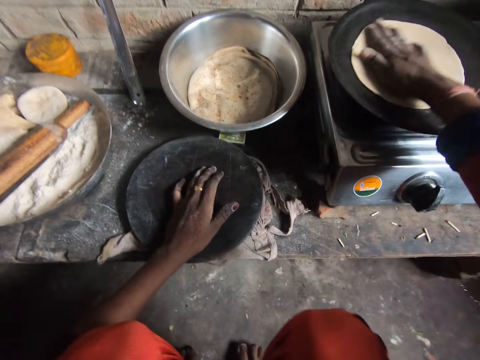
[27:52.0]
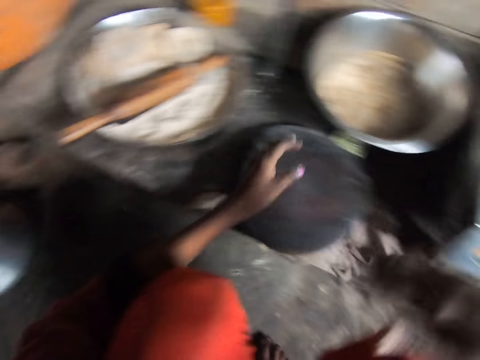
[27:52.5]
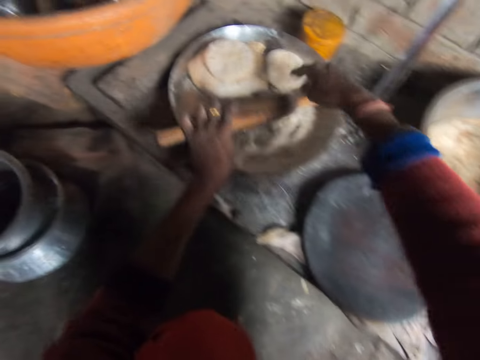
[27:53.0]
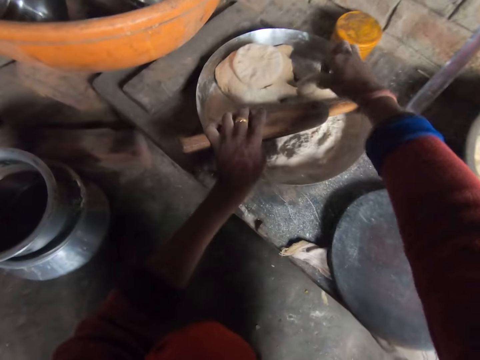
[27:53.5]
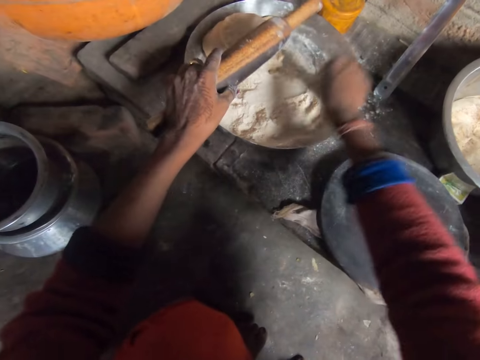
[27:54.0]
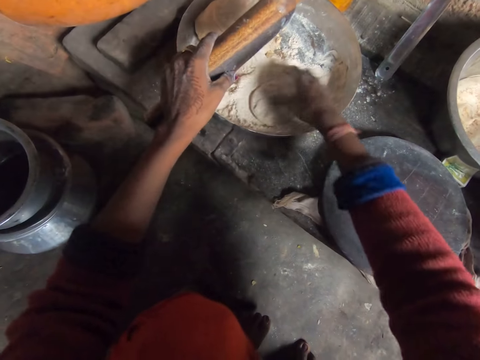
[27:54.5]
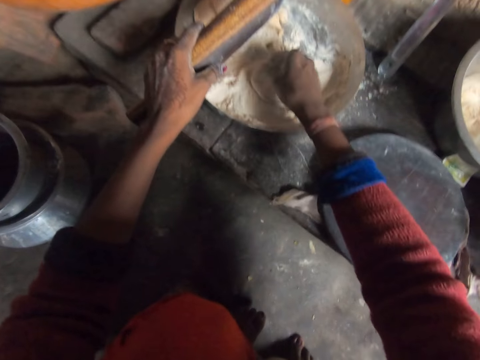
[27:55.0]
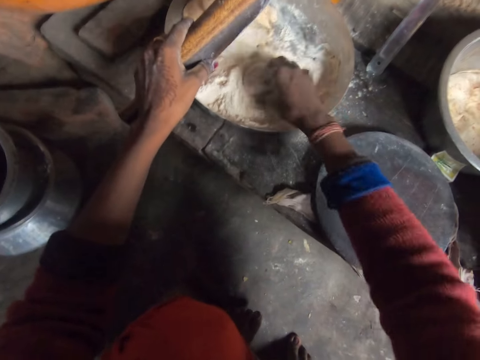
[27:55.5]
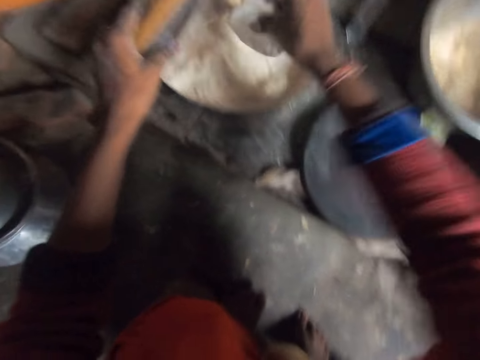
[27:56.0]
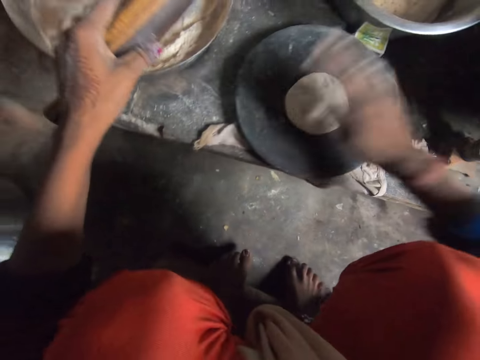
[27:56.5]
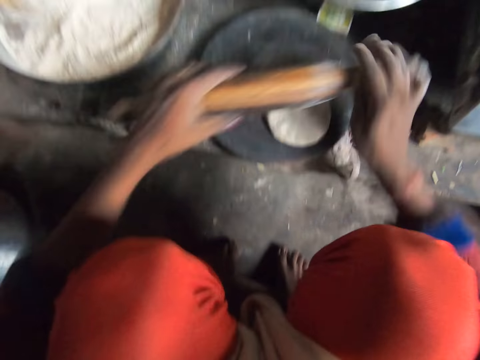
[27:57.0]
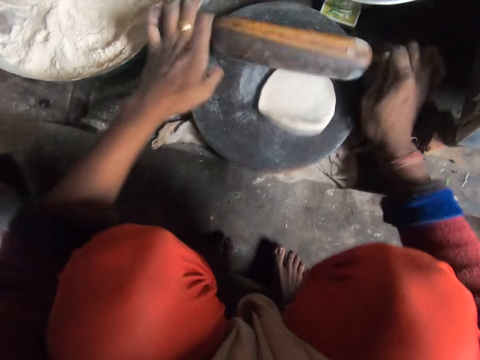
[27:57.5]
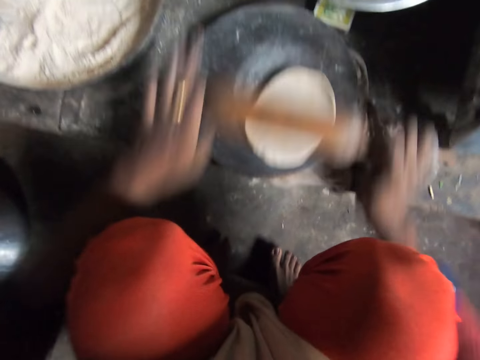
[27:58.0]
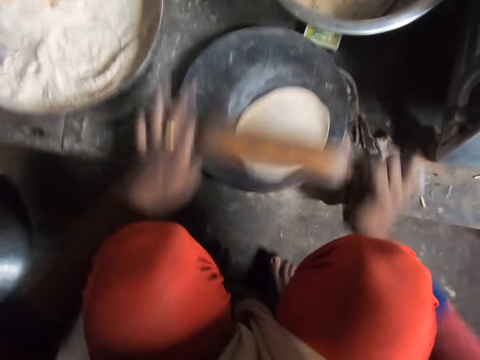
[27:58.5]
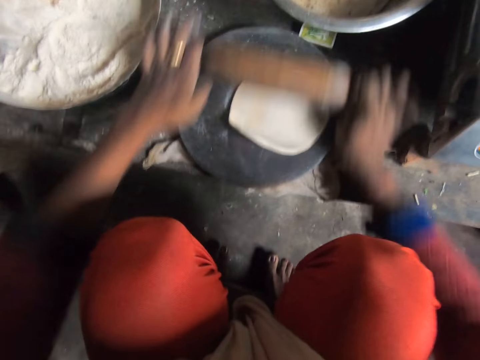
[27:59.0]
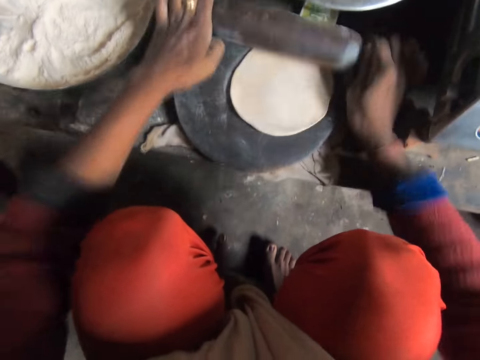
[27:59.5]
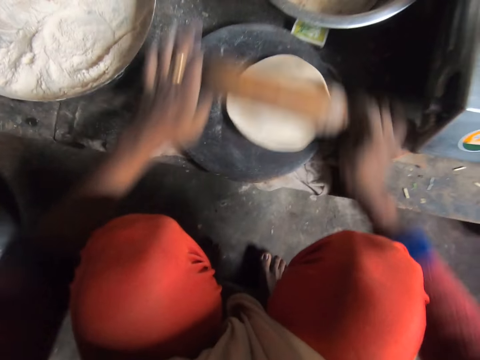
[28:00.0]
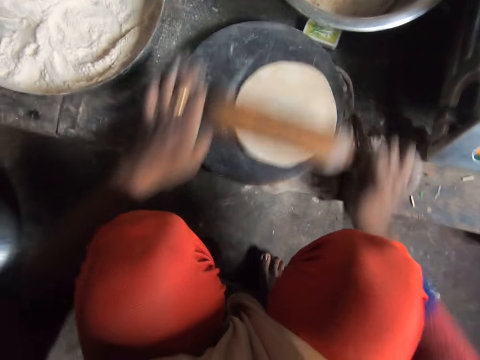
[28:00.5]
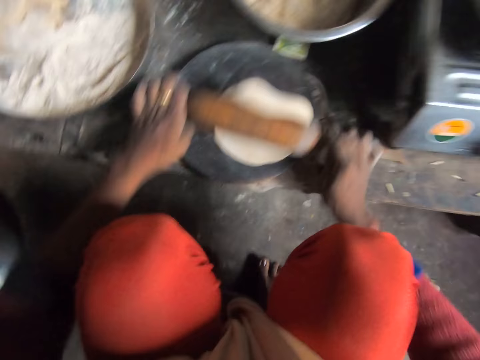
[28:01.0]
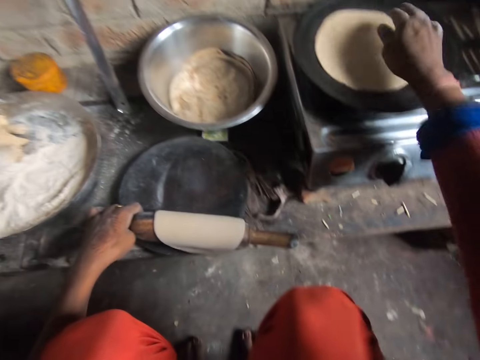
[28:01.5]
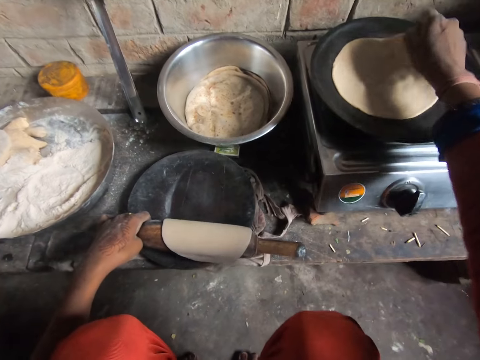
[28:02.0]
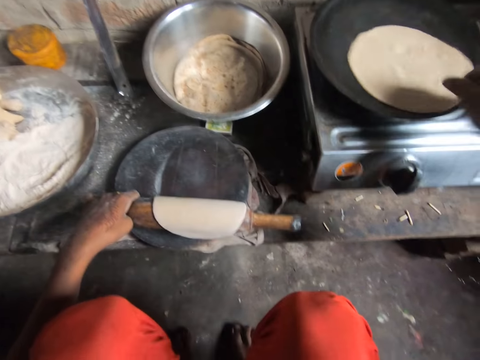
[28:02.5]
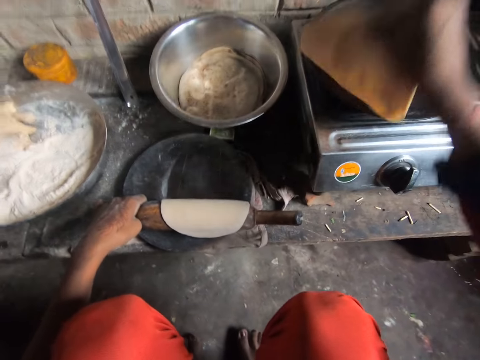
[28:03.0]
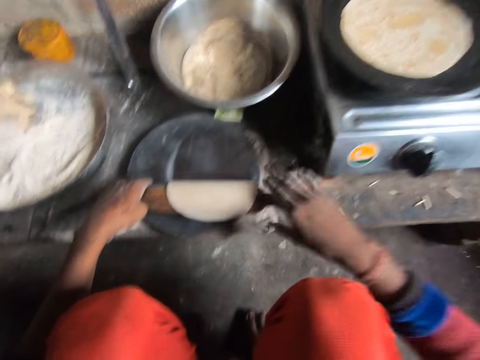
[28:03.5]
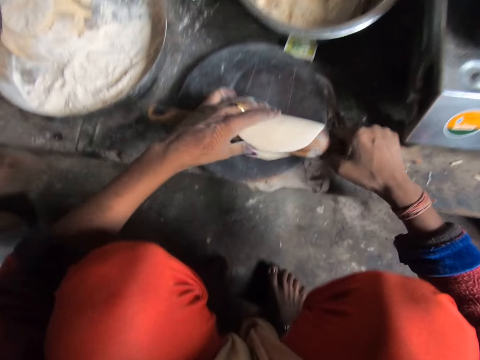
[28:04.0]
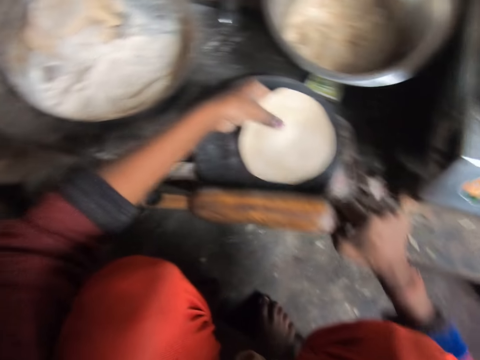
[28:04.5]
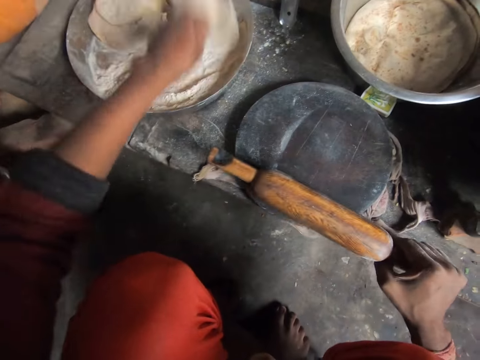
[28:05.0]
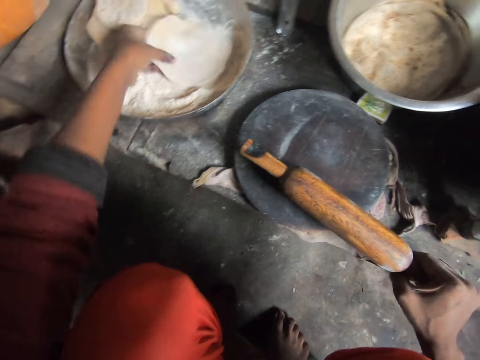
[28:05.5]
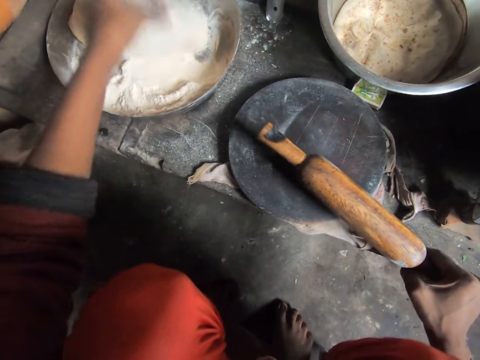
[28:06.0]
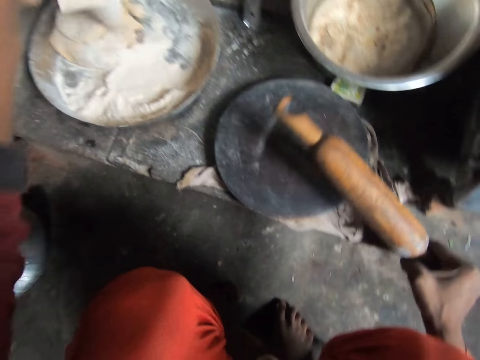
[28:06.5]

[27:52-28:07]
The camera wearer drops the dough on the pan. They hold the rolling pin. They pick dough from the tray. They pick up the rolling pin from the tray. They put flour on the dough. They drop the dough on the wood. They rub the dough on the wood. They flatten the dough with the rolling pin. They turn the flat bread on the flat pan. They pick dough from the wood. They put flour on the dough.

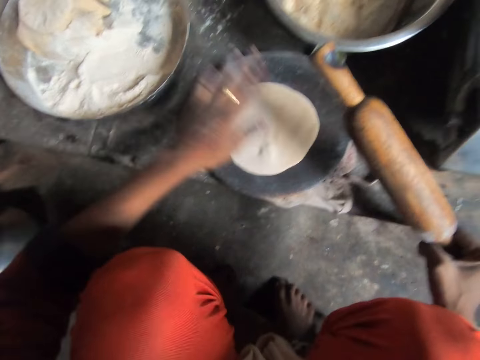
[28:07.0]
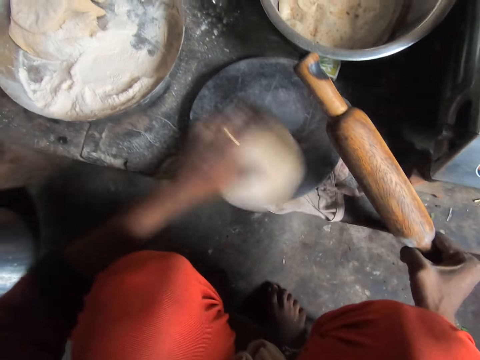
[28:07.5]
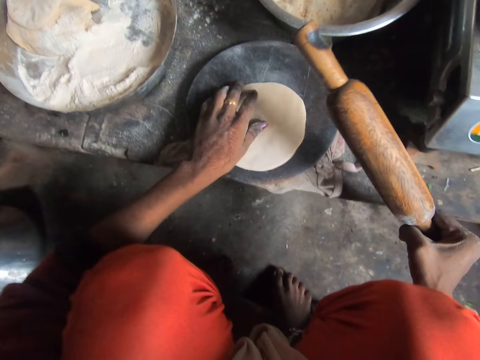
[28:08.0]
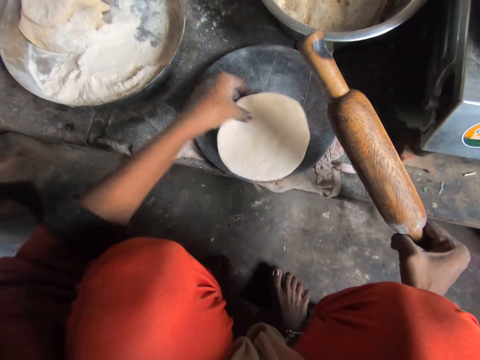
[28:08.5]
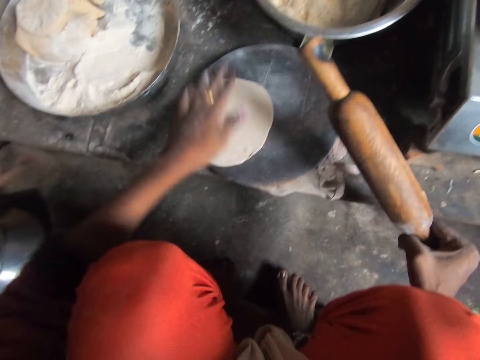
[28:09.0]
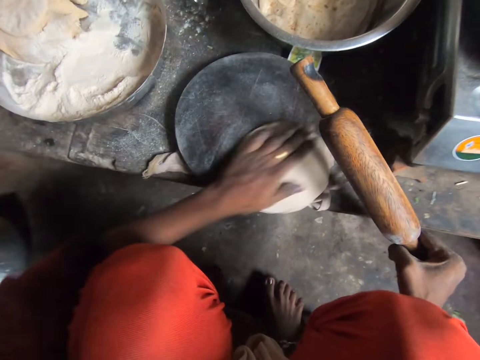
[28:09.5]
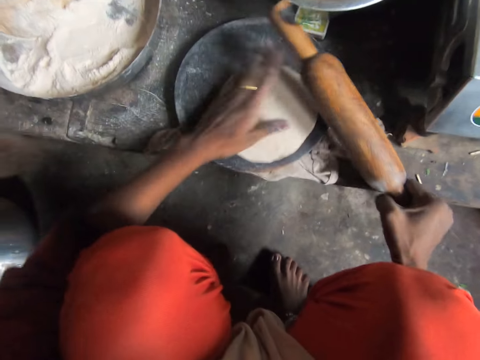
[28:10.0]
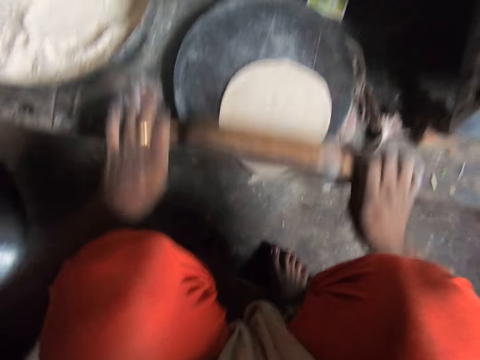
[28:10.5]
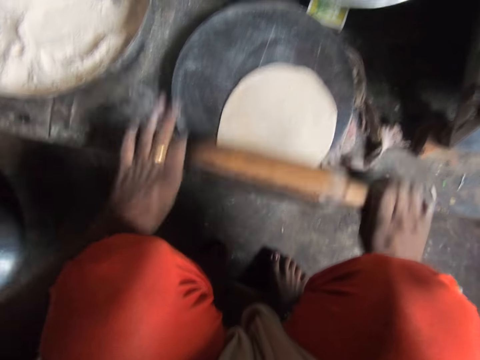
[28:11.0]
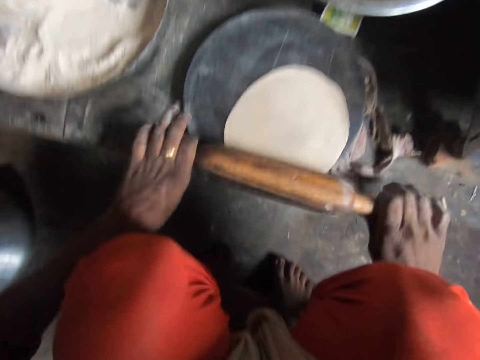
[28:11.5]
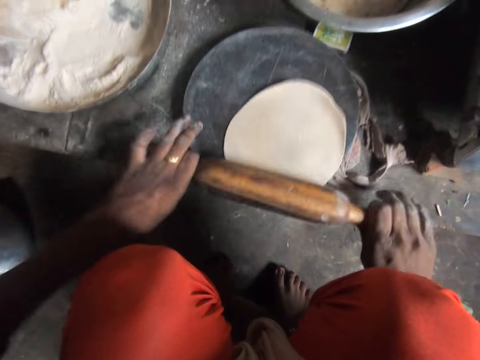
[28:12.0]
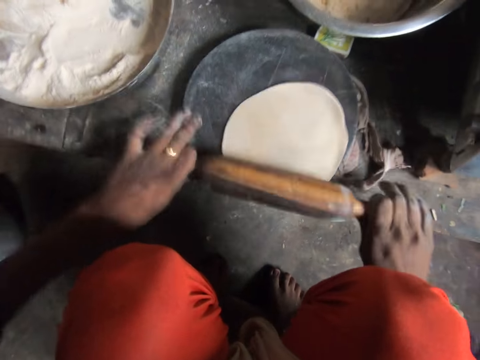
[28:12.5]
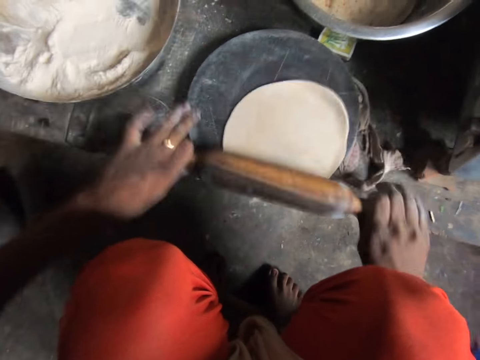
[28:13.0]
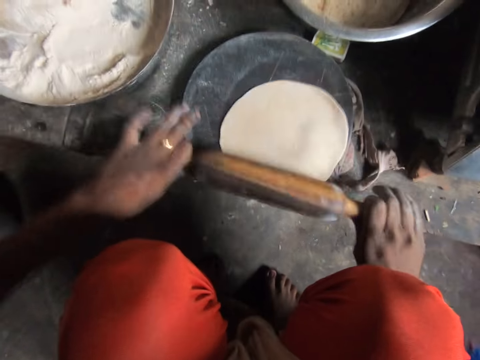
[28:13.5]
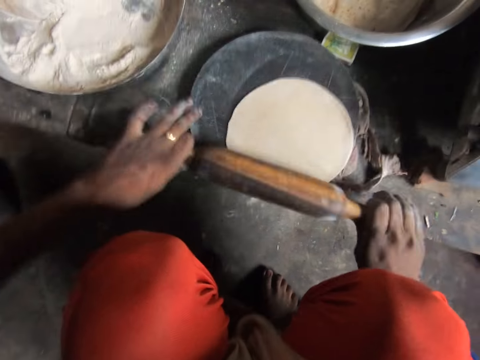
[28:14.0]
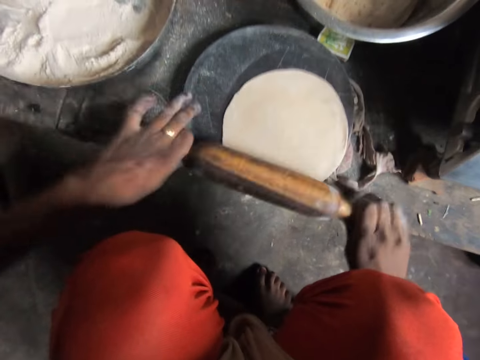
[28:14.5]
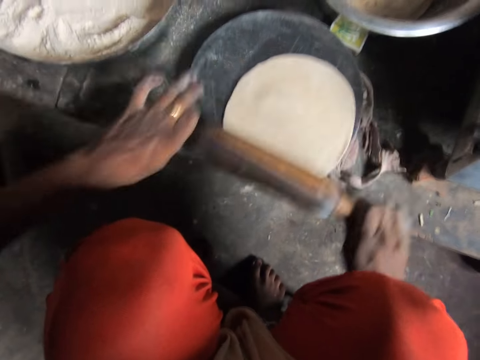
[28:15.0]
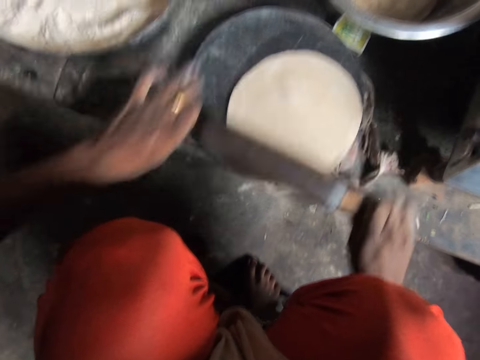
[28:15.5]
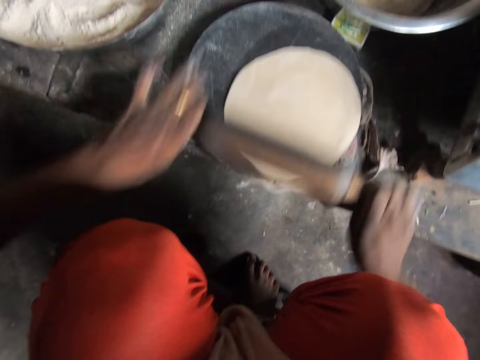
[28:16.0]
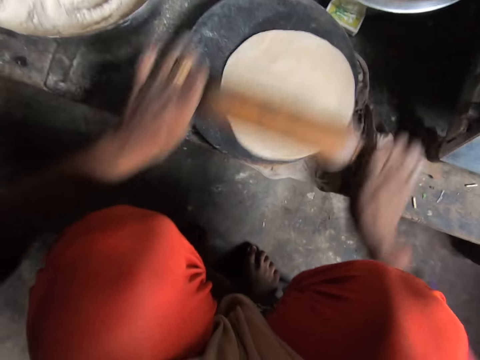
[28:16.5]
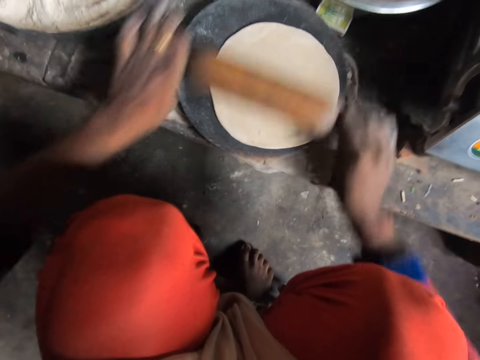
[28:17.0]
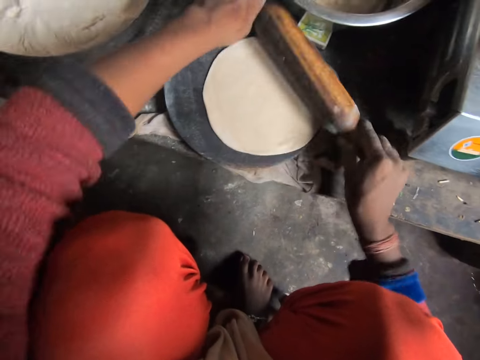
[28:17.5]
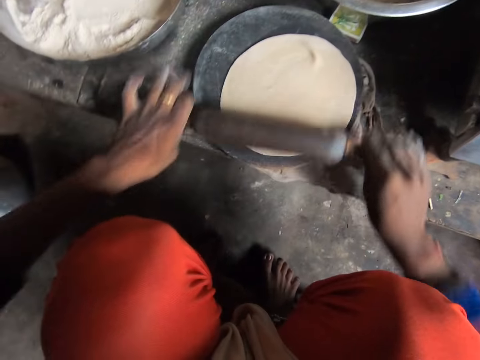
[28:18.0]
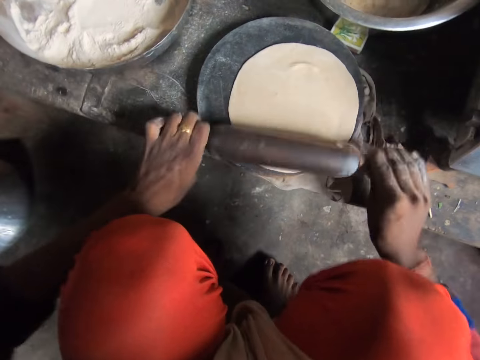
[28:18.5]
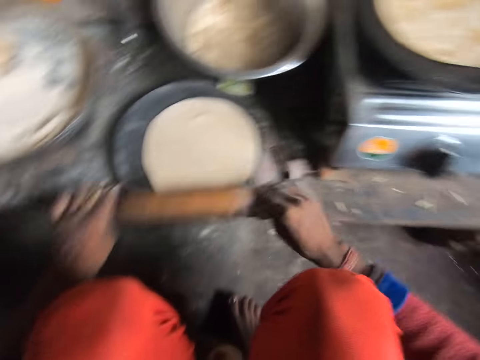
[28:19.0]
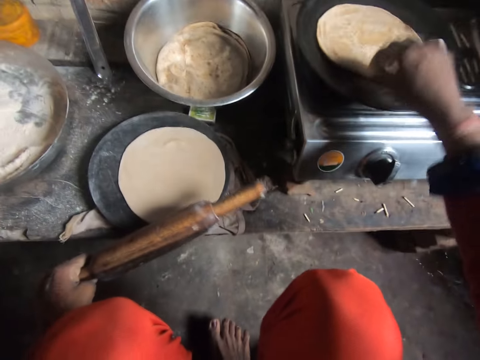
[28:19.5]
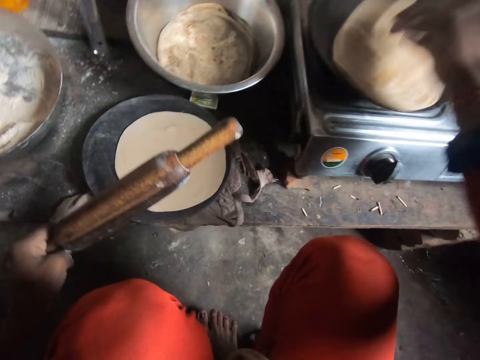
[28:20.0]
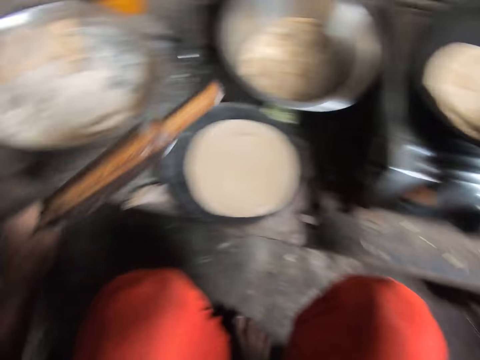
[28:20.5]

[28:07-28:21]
The camera wearer drops the dough on the wood. They rub the dough on the wood. They spin the rolled dough. They flip the dough on the wood. They rub the dough on the wood. They spin the rolled dough. They flatten the dough with the rolling pin. They turn the flat bread on the flat pan.
